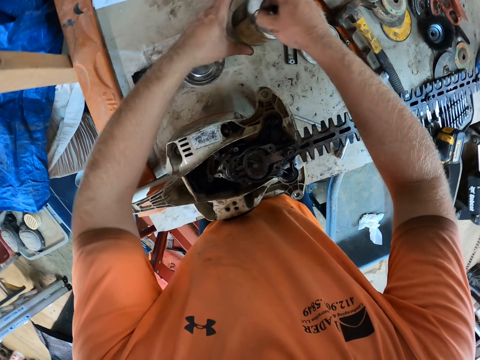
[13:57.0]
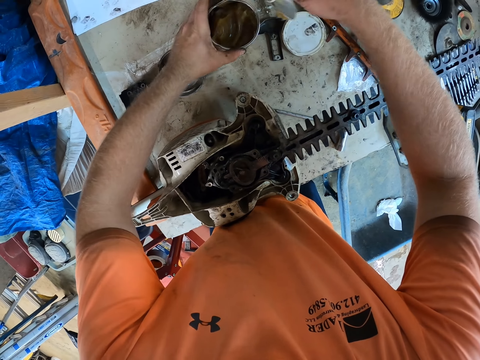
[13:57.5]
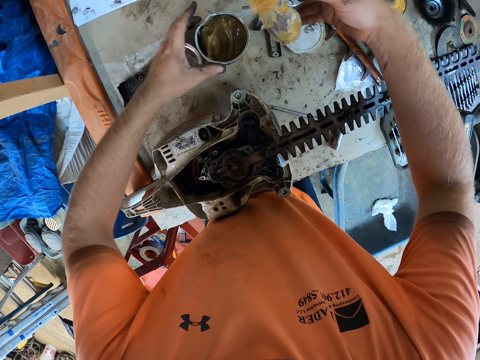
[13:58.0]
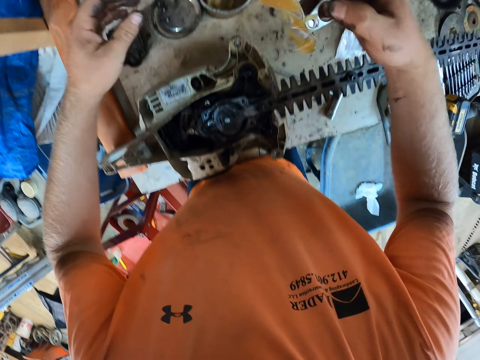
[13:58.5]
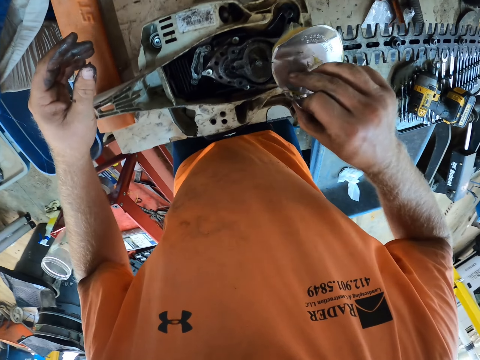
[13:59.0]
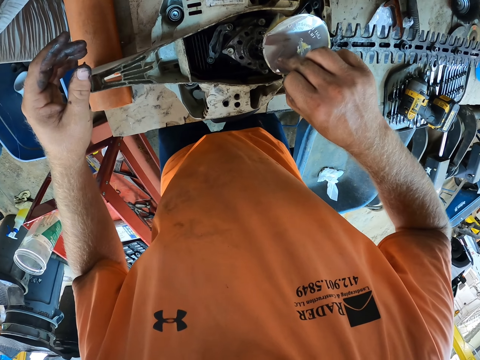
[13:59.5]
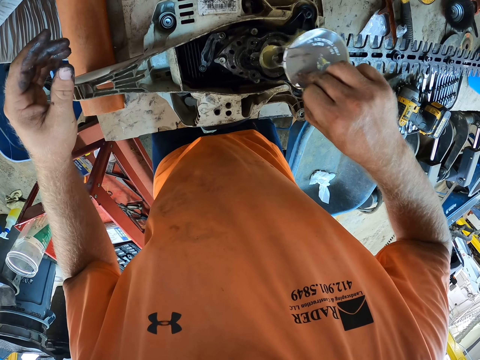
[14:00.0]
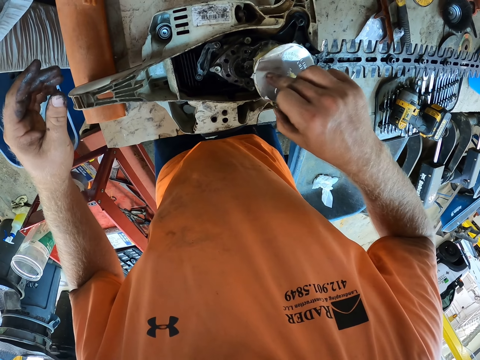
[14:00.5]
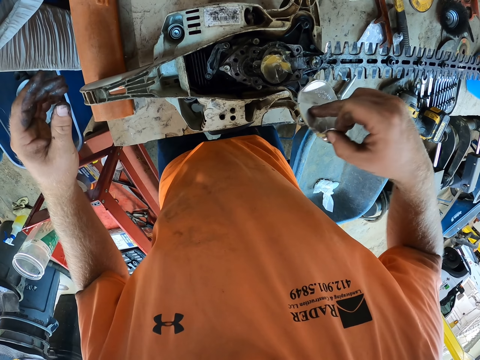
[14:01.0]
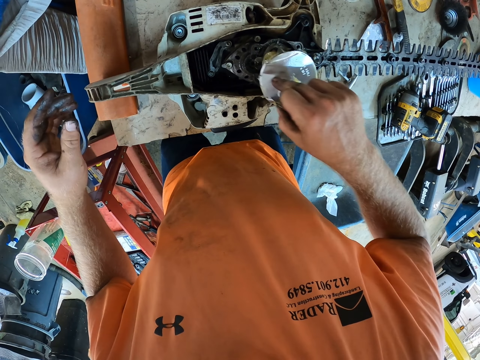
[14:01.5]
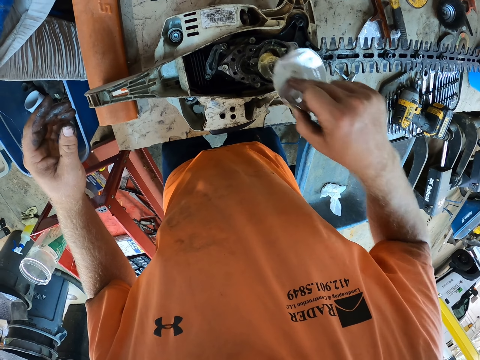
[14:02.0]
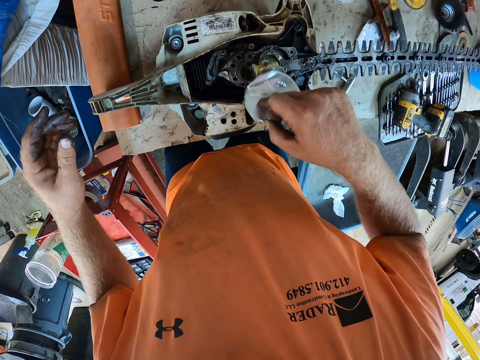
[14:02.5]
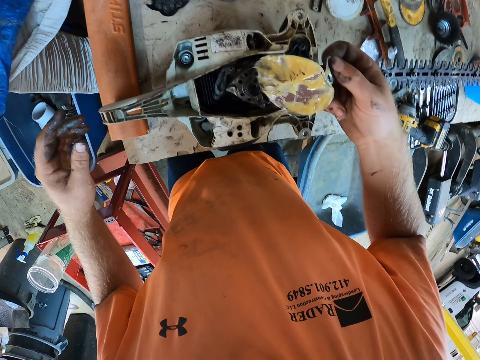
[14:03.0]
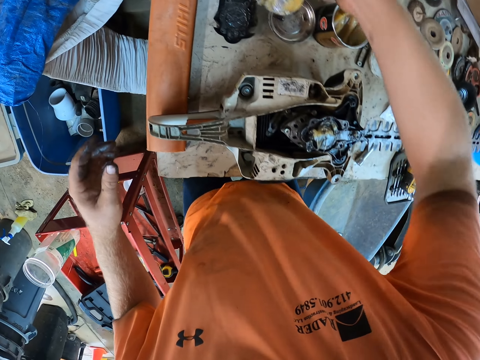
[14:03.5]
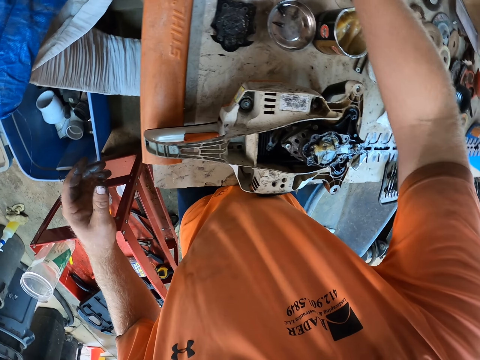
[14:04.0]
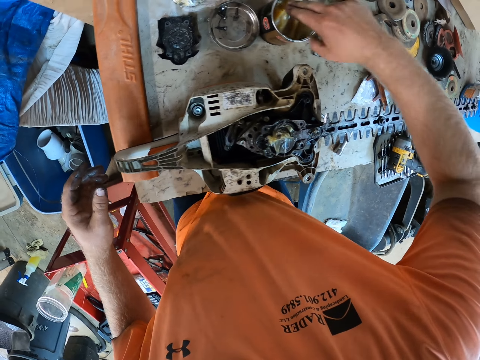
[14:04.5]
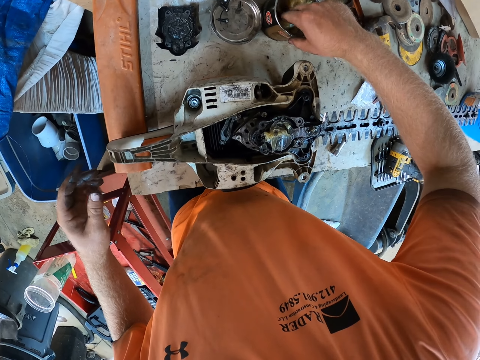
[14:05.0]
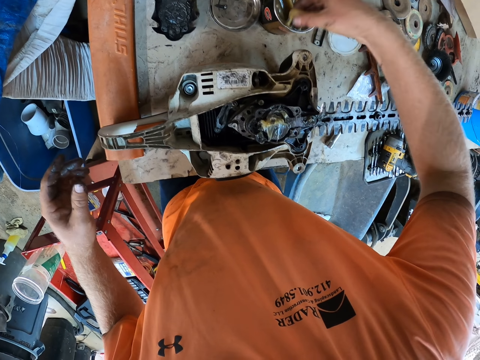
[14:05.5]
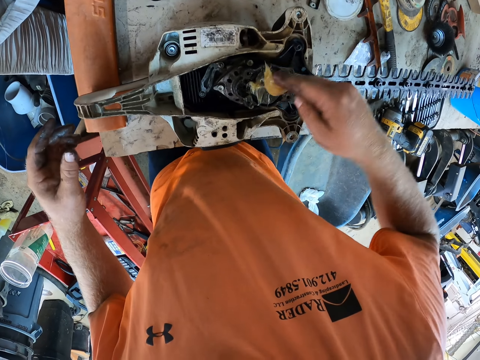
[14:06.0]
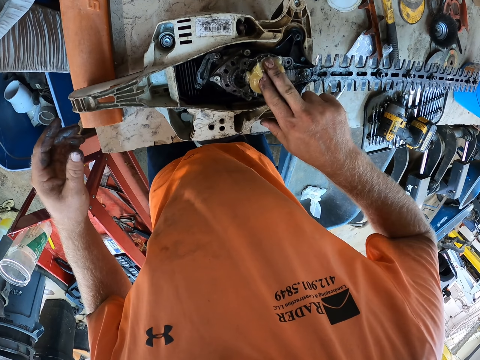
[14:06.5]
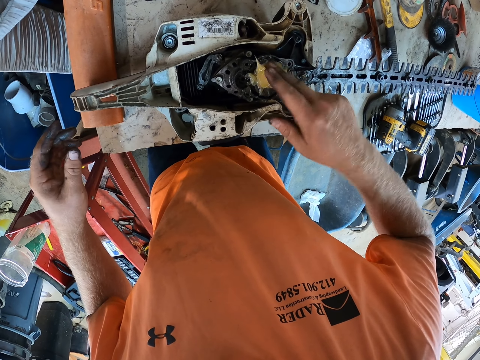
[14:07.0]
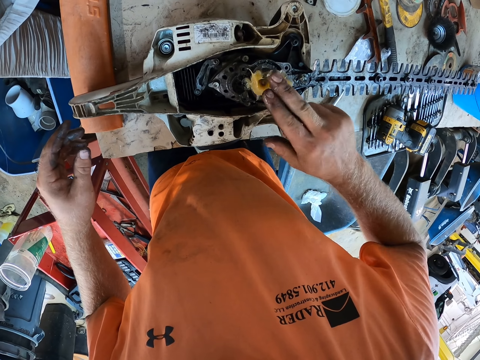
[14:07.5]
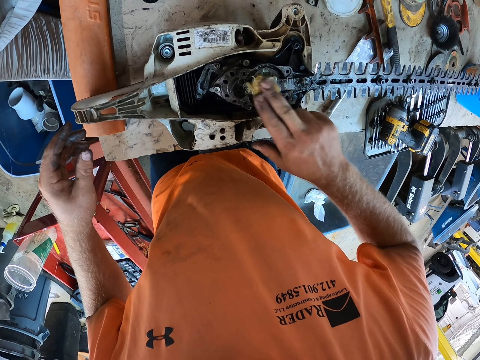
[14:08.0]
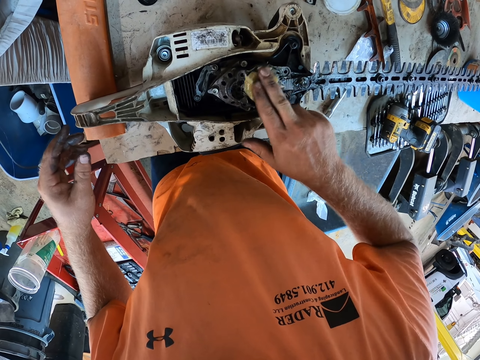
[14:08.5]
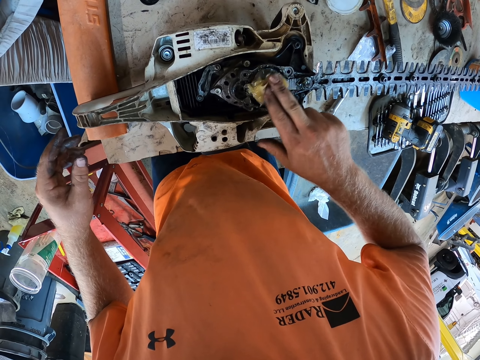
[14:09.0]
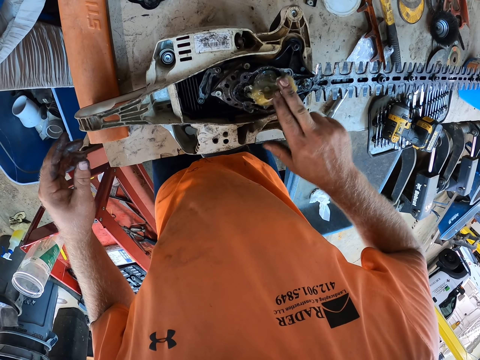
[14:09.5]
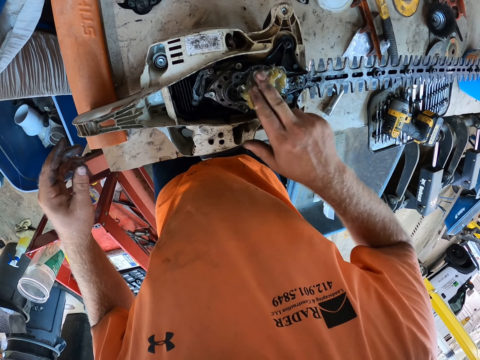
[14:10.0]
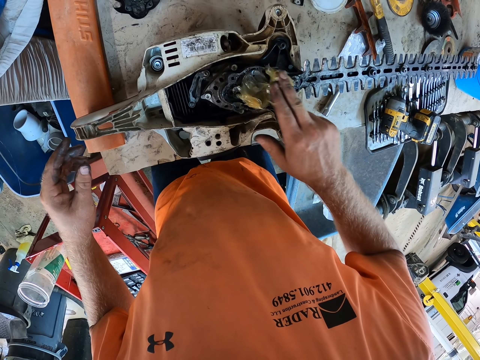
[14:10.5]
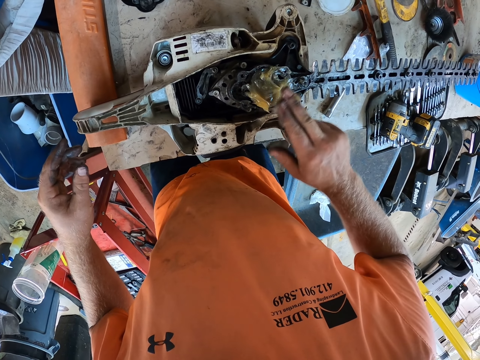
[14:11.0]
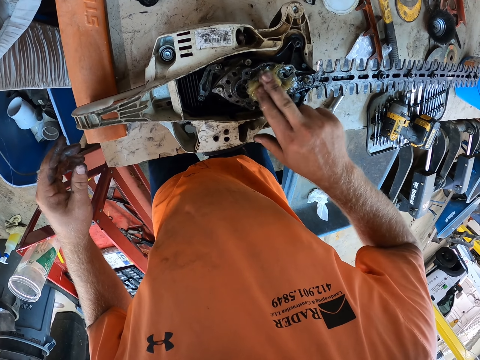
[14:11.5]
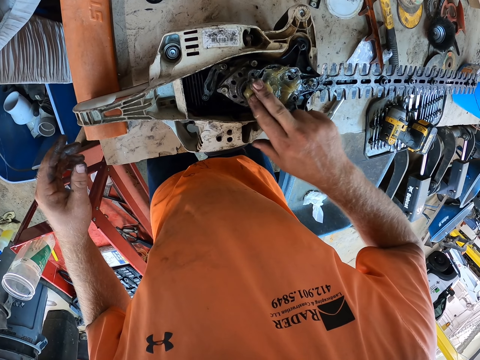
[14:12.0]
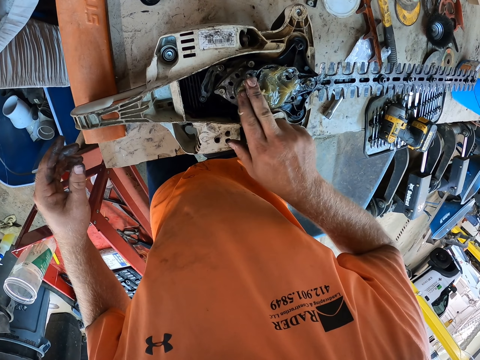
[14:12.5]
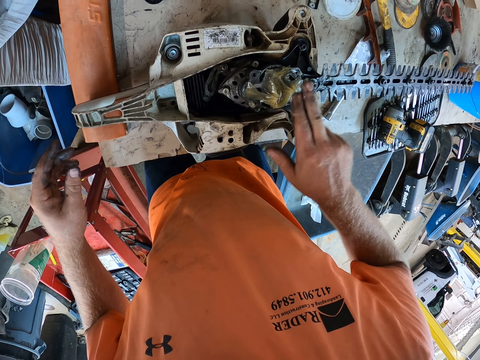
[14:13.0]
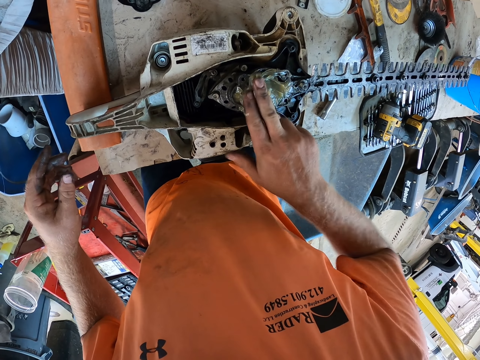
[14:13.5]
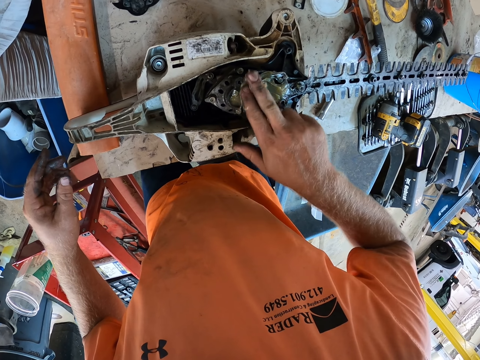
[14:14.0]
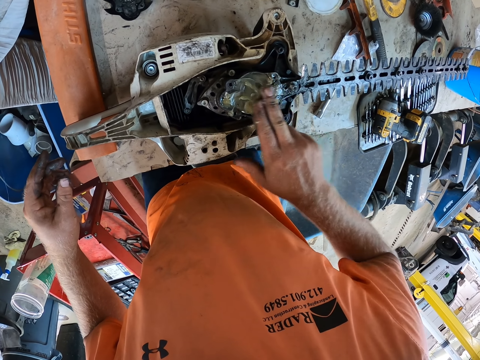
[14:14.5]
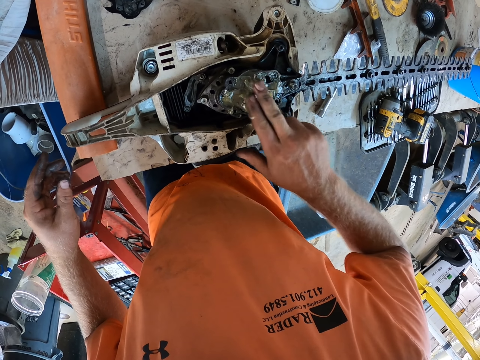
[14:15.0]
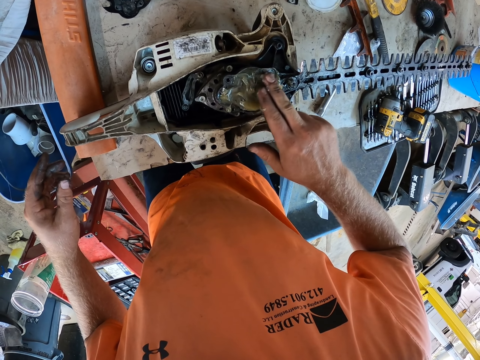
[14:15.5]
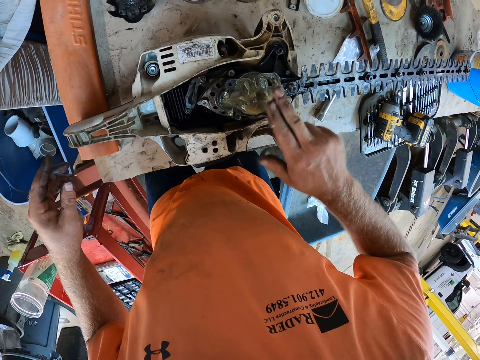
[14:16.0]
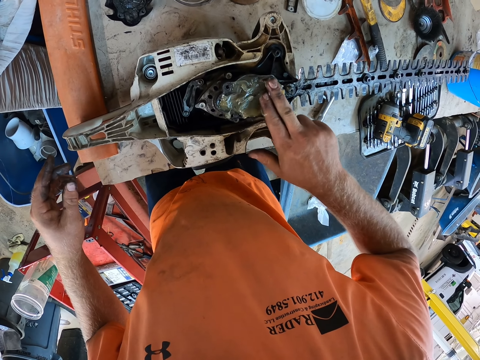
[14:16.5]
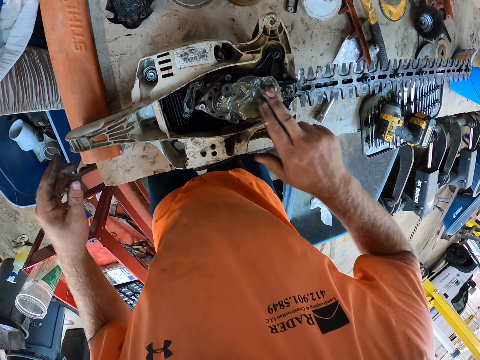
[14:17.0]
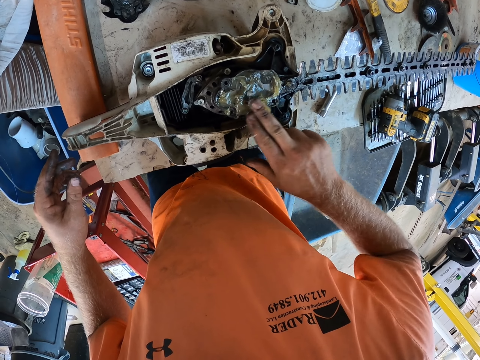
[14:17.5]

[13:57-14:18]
The camera wearer picks a foil from a container with his right hand. He places his left hand on the container. He opens the container with his right hand. He rubs grease or glue from the foil on the hedge trimmer with his right hand. He takes grease from the container with his right hand. He rubs grease on the hedge trimmer with his right hand. He smears the glue on the hedge trimmer with his right finger.

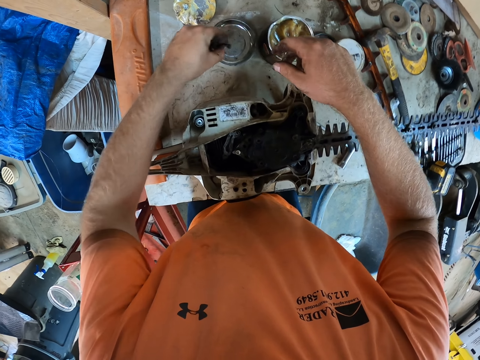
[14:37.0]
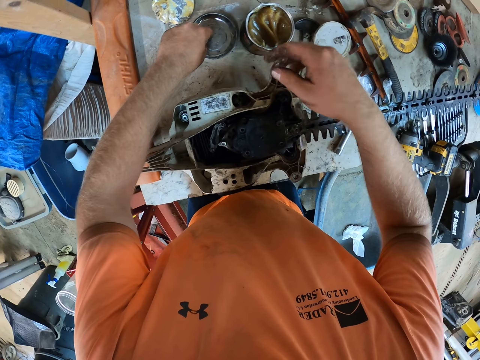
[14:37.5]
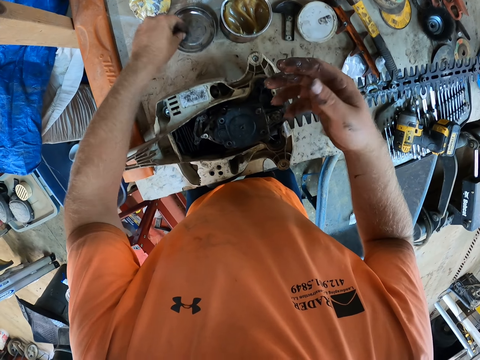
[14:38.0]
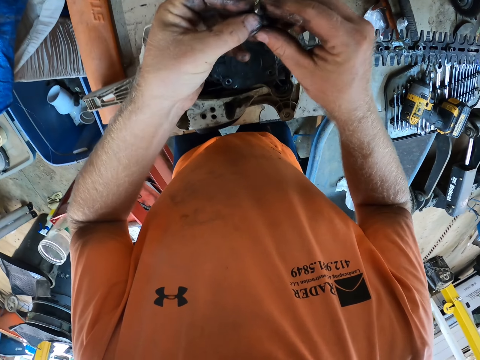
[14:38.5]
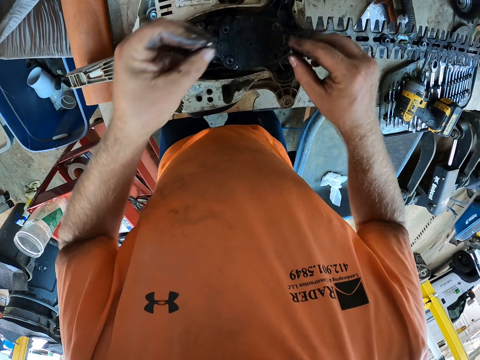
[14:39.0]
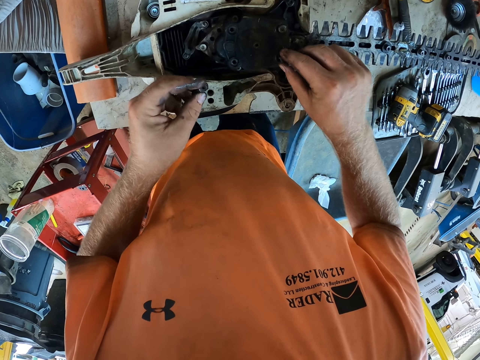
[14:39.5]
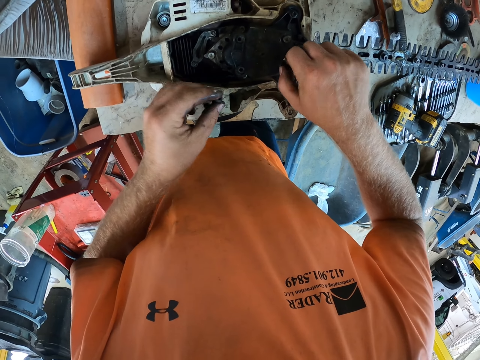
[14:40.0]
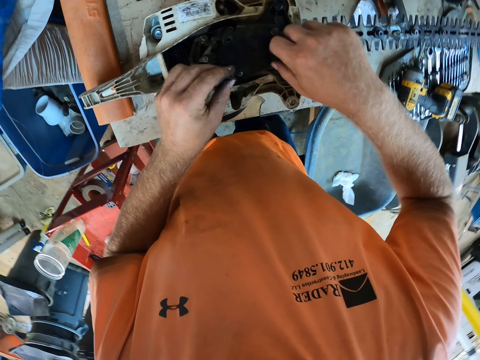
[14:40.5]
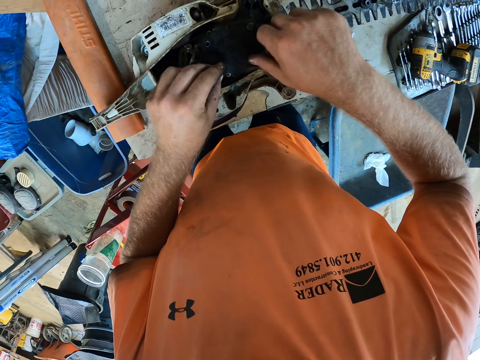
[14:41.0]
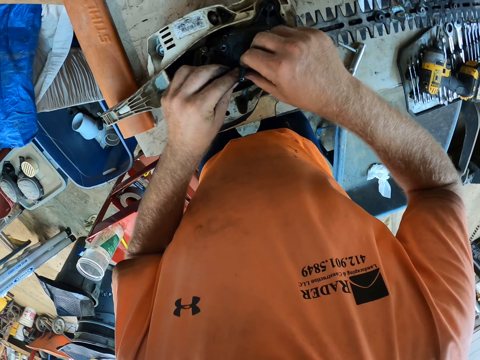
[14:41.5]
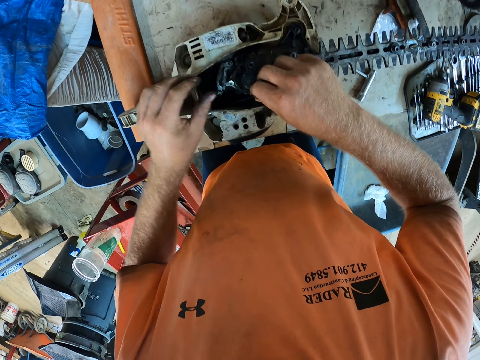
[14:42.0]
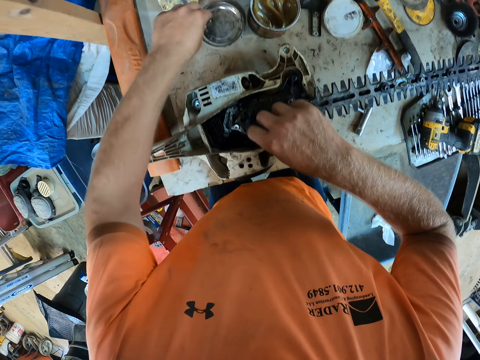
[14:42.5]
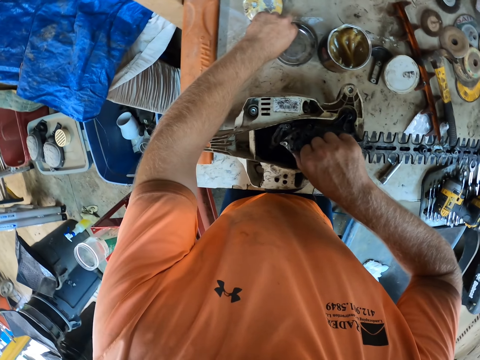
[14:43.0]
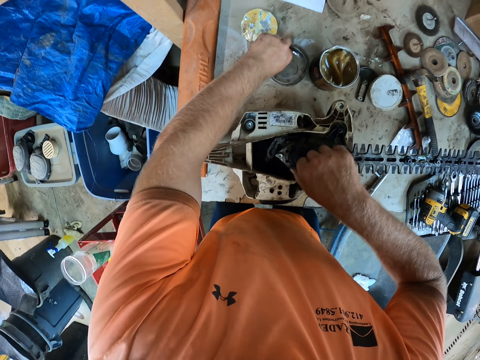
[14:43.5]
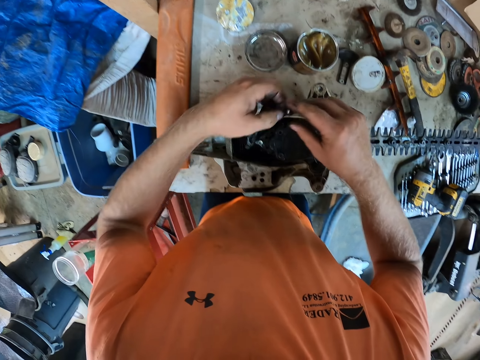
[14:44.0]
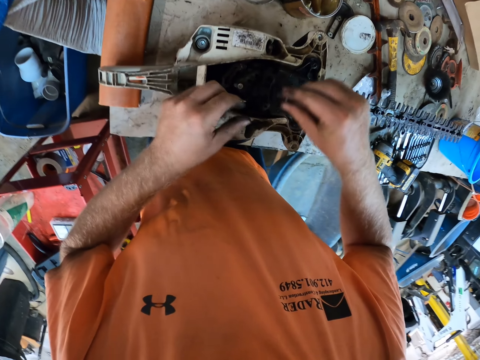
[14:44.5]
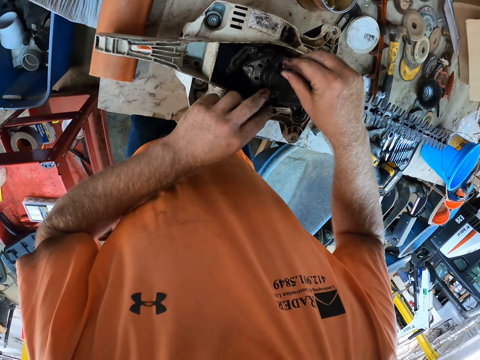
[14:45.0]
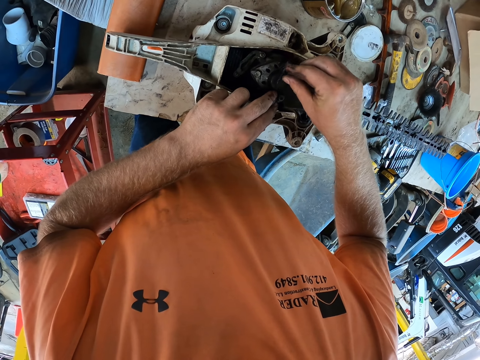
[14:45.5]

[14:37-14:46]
The camera wearer picks a bolt from the surface with his left hand. He places the bolt in his right hand with his left hand. He places the bolt on the hedge trimmer lid with his right hand. He tightens the bolt on the hedge trimmer lid with his right hand. He places the bolt on the hedge trimmer lid with his left hand. He tightens the bolt on the hedge trimmer lid with his left hand. He picks the bolt from the cover or surface with his left hand. He places the bolt in his right hand with his left hand. He places the bolt on the hedge trimmer lid with his right hand. He places his left hand on the hedge trimmer.
